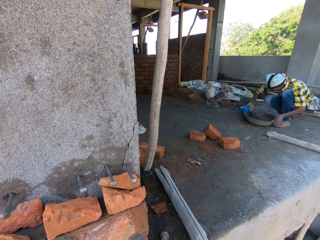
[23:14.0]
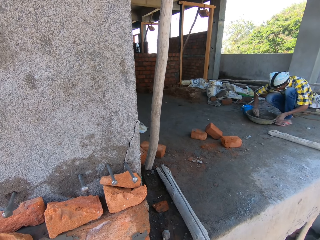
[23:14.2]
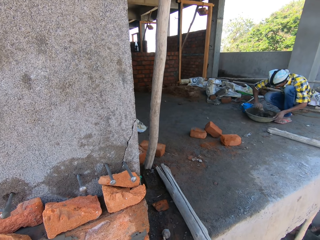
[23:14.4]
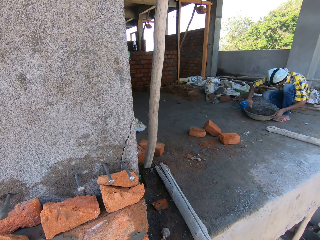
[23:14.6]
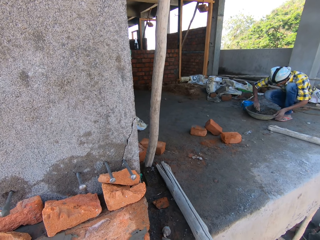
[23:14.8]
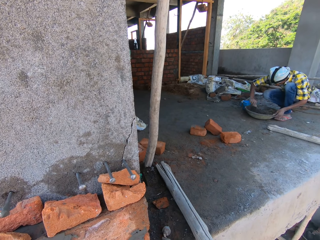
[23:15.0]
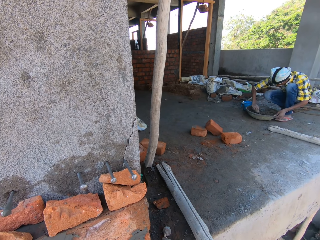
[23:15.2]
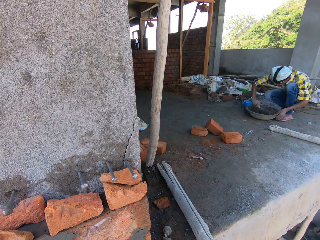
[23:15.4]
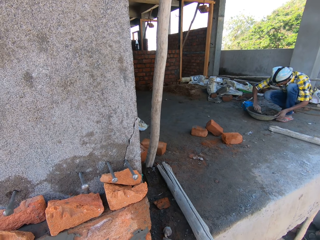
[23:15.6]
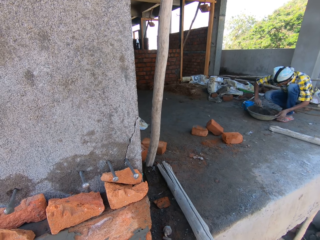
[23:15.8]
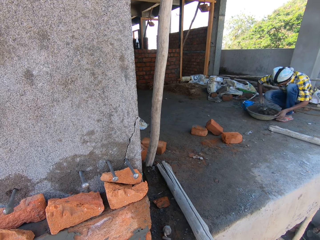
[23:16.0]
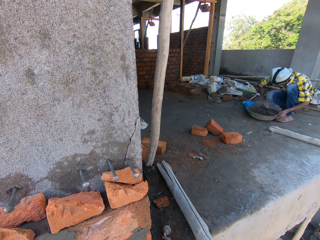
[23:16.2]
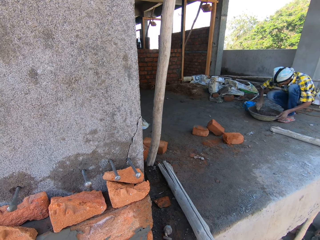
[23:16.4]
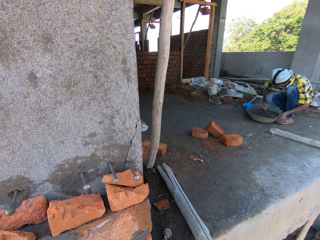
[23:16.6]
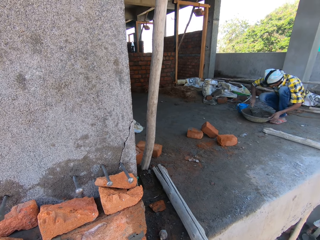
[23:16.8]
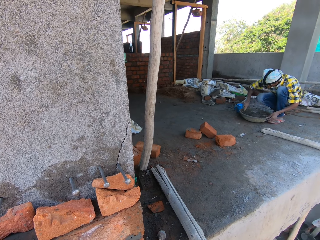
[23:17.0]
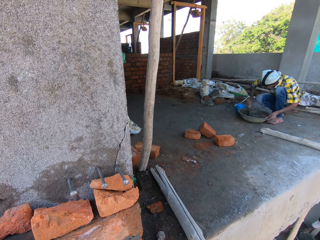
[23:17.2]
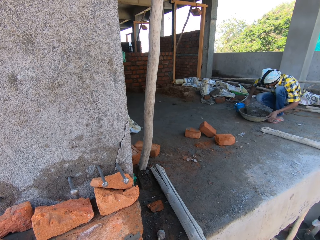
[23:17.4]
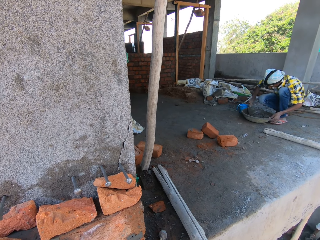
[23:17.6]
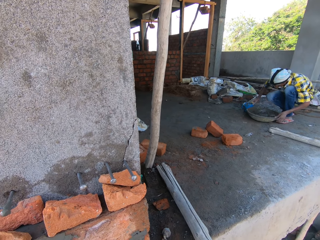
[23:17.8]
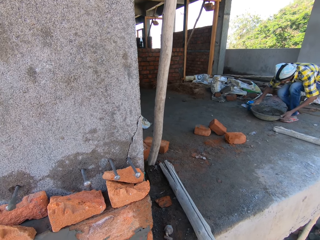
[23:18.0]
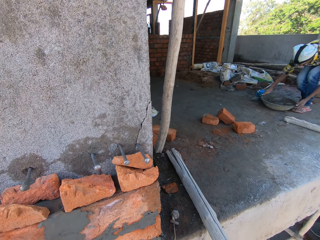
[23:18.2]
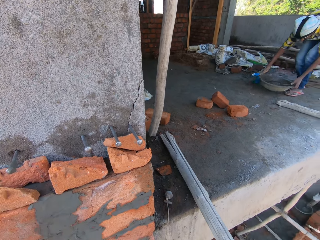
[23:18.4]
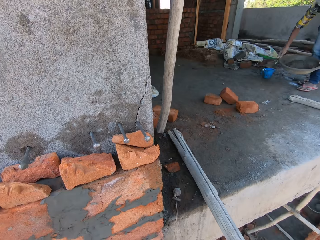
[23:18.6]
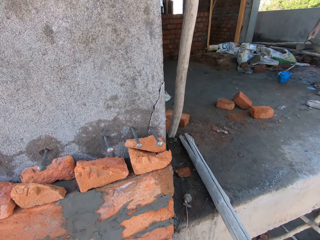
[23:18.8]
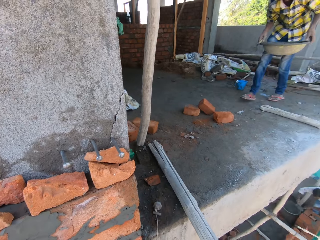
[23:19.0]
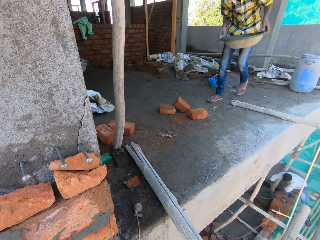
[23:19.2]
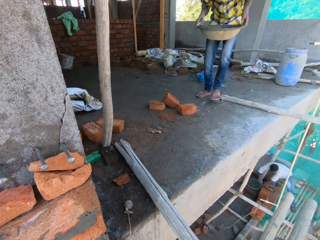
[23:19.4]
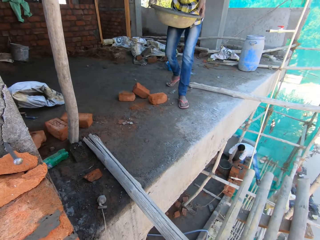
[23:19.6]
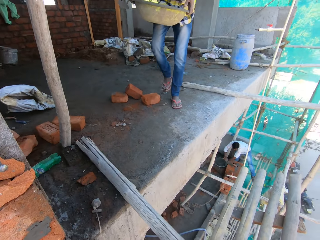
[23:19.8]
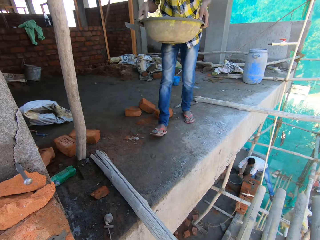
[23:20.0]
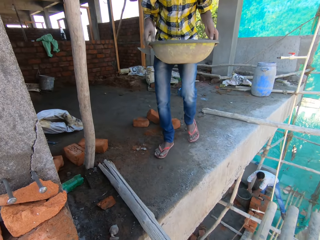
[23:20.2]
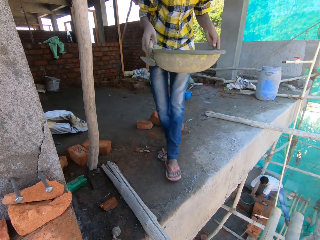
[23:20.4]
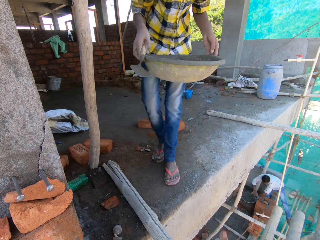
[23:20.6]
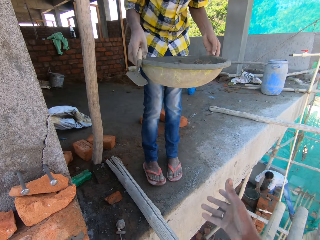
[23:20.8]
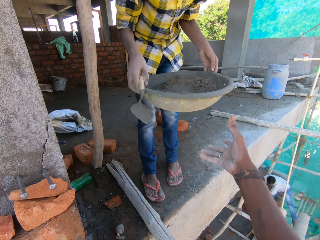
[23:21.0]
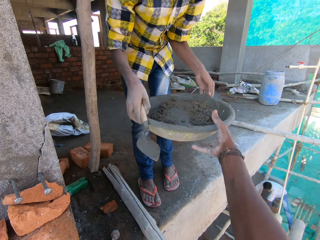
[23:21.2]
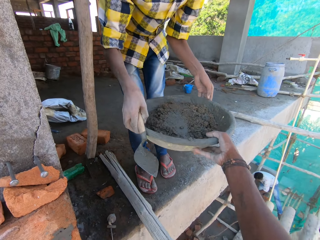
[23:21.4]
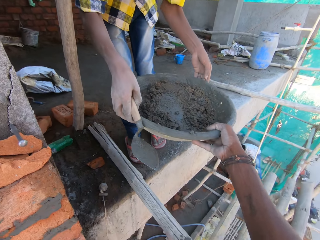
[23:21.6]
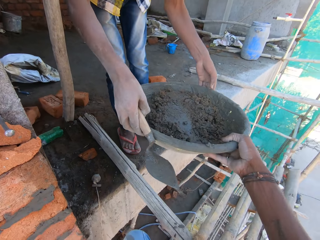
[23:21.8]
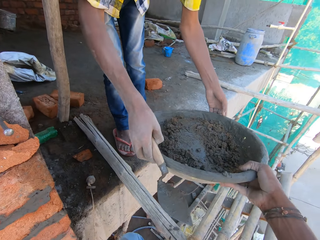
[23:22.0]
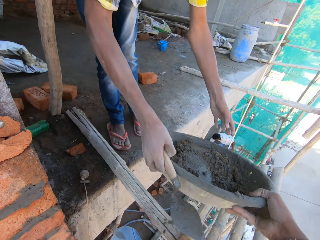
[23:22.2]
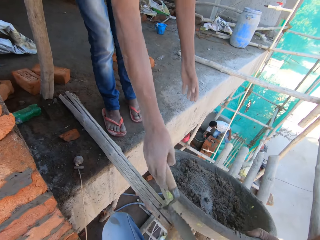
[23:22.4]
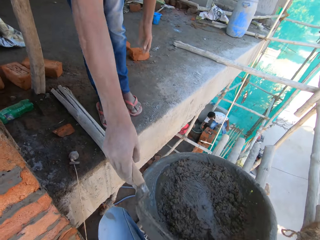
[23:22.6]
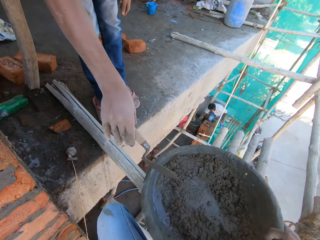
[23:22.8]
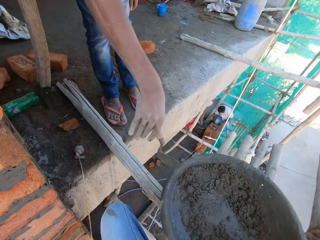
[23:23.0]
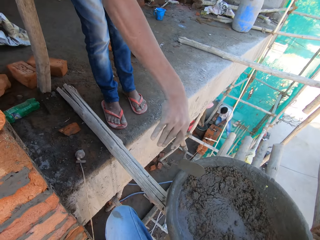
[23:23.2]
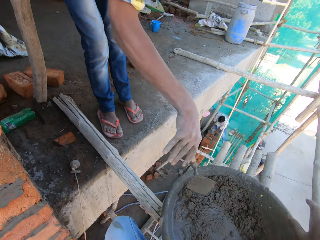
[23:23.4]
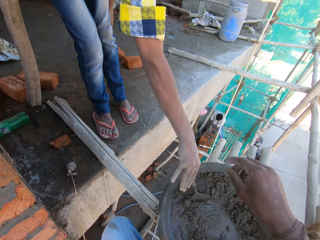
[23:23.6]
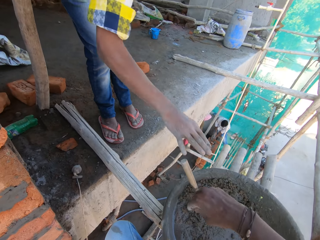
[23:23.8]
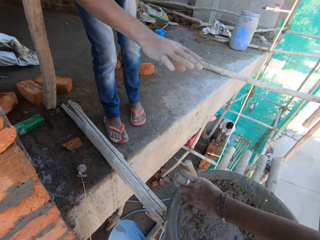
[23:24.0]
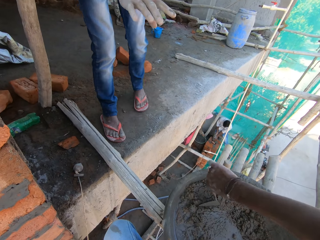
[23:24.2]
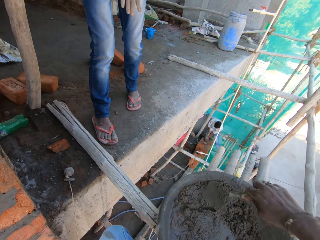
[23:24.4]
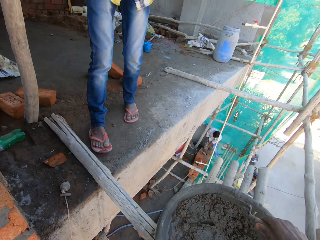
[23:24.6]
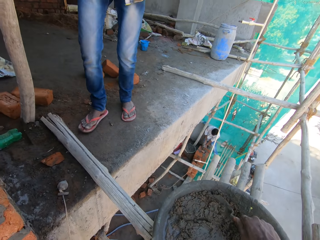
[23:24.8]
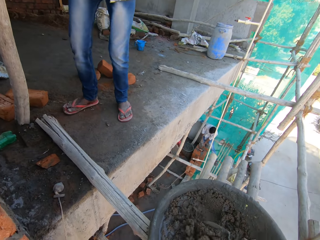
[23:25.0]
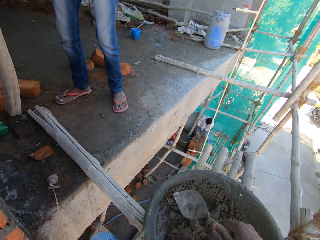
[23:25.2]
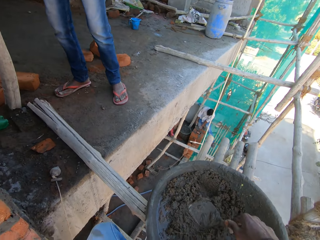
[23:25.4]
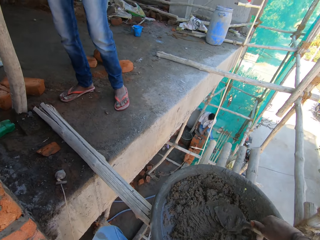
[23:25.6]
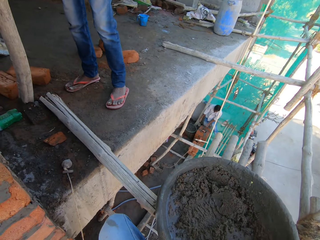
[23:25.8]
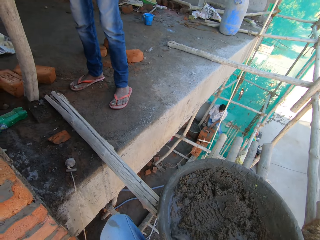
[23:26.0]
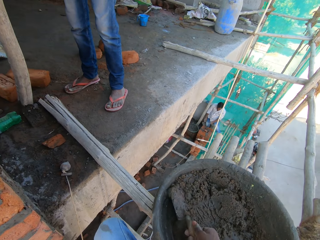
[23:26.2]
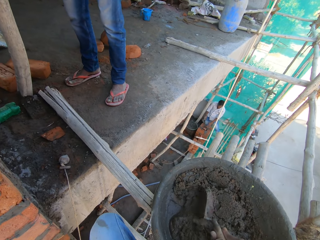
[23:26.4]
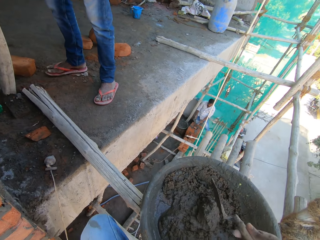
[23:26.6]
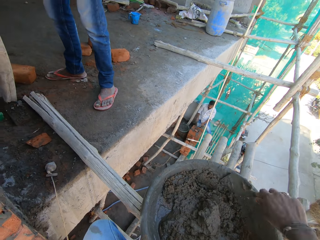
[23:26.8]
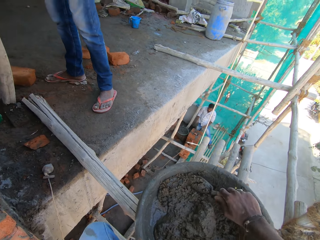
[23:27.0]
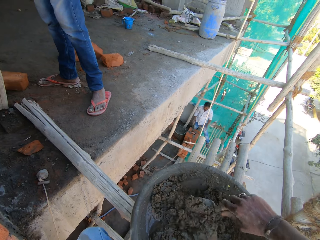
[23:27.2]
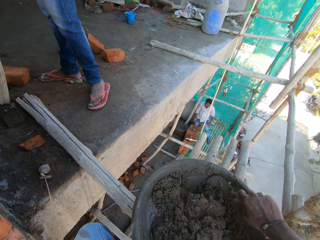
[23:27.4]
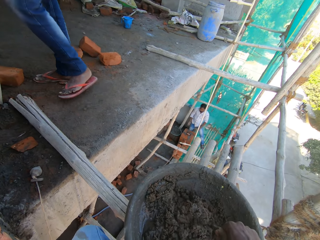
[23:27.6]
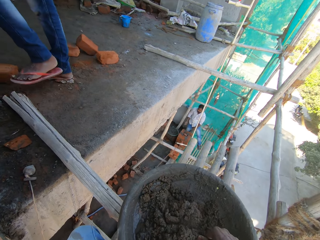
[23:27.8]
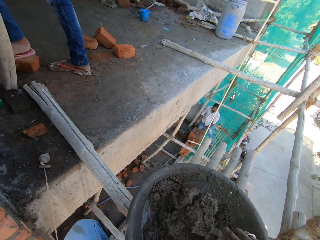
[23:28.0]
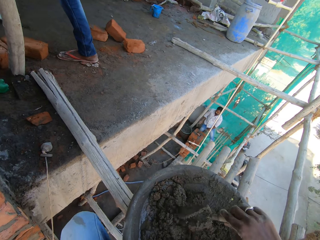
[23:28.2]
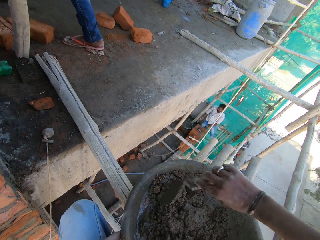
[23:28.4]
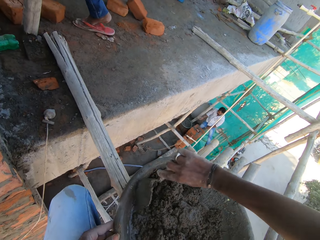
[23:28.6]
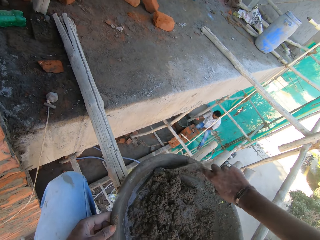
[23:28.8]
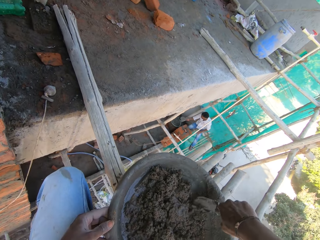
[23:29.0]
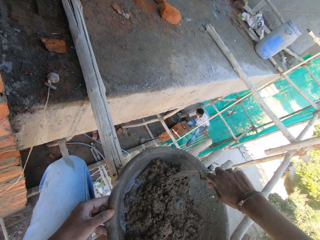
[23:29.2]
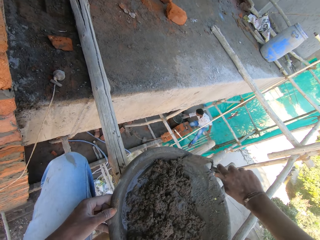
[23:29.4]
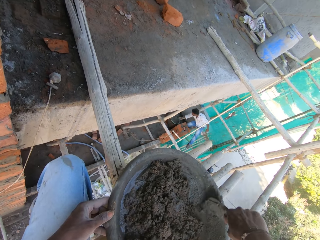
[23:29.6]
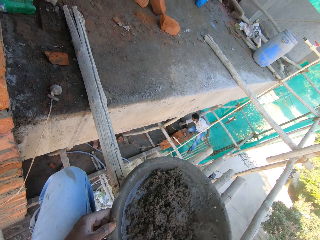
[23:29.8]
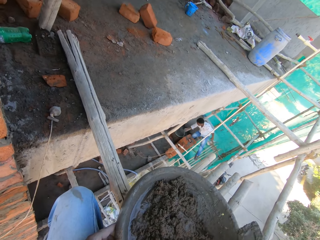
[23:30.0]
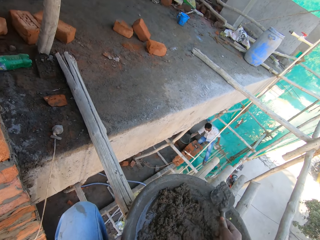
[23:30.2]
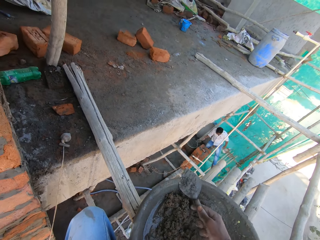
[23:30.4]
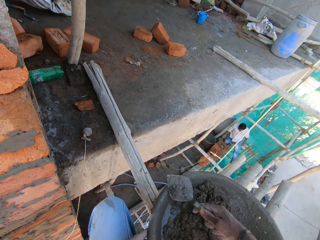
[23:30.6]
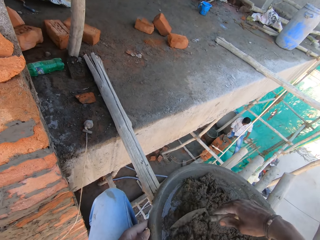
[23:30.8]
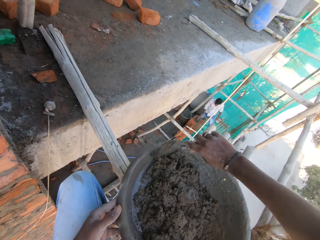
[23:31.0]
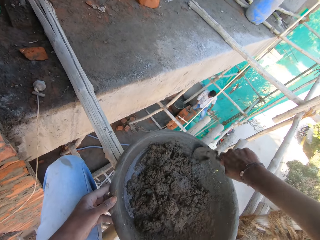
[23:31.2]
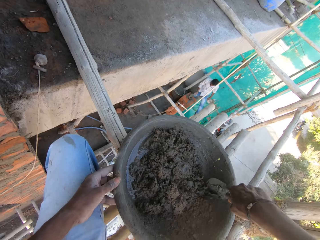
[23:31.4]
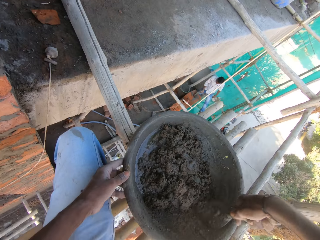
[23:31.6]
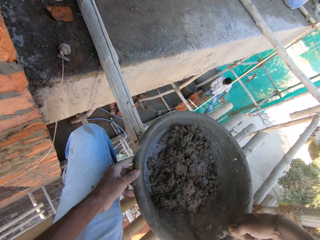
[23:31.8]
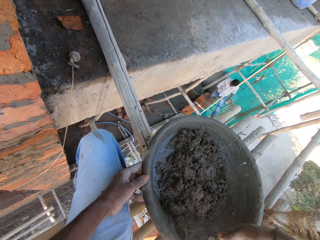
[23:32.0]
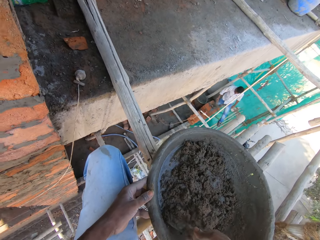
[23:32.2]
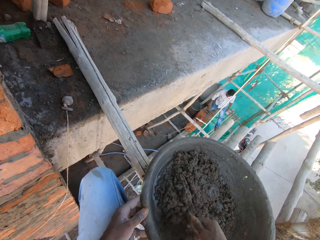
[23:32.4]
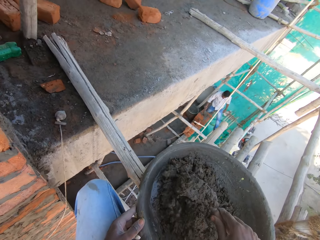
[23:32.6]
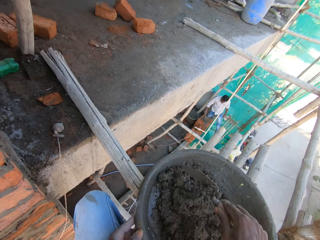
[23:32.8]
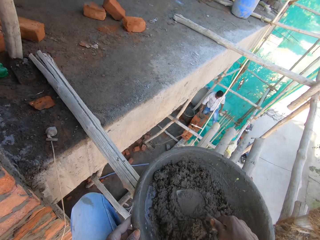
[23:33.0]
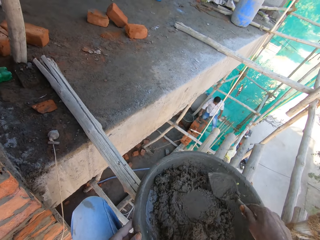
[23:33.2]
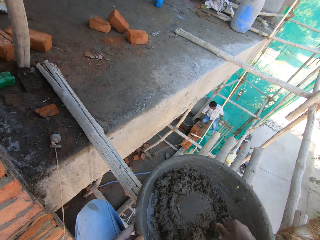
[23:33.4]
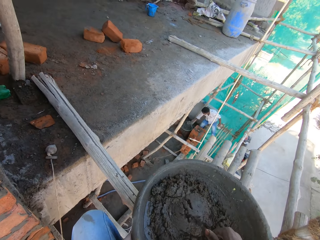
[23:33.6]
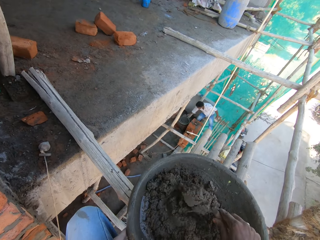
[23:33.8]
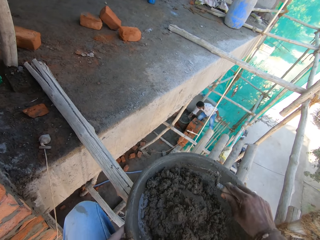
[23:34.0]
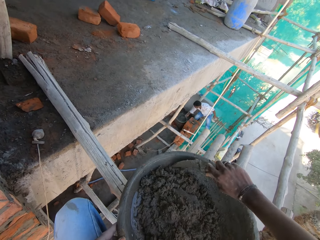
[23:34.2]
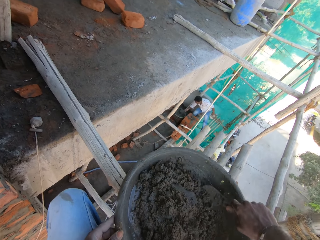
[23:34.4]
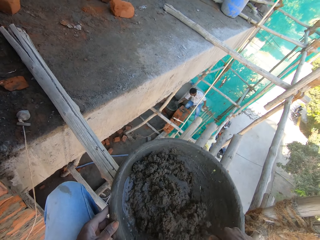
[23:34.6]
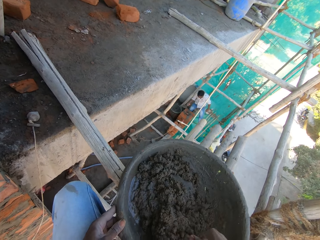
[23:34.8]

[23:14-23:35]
The camera wearer interacts with a man. Another man hits the bowl of concrete with the trowel in his right hand. The other man picks the bowl of concrete from the floor of the building with his hands. The other man passes the bowl of concrete in his hands to the camera wearer's right hand. The camera wearer places the bowl on a bamboo scaffold with his right hand. The other man places the trowel in the bowl of concrete on the bamboo scaffold with his right hand. The camera wearer holds the trowel in the bowl of concrete on the bamboo scaffold with his right hand. He interacts with the other man. He picks up the trowel. He stirs the concrete in the bowl on the bamboo scaffold with his right hand. A third man takes cement from a bowl with a trowel in his right hand.
